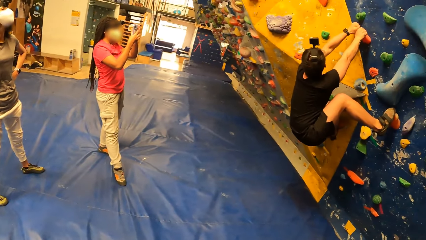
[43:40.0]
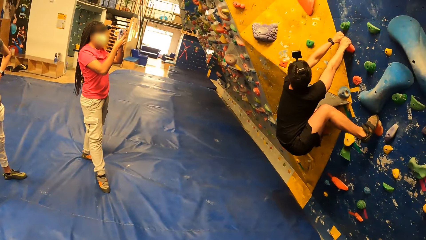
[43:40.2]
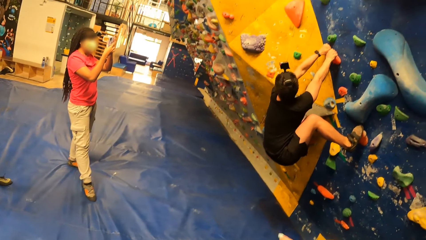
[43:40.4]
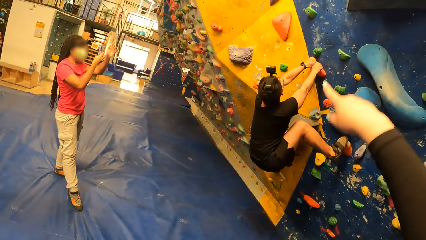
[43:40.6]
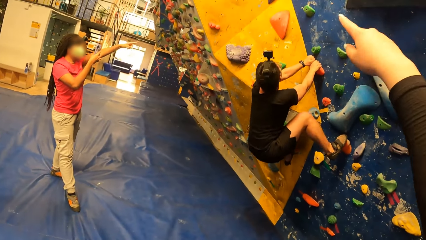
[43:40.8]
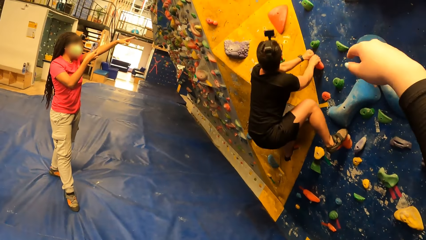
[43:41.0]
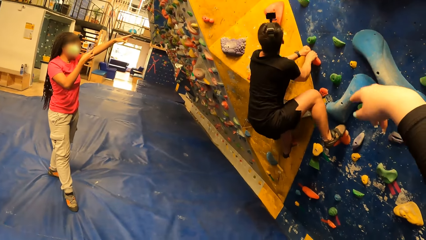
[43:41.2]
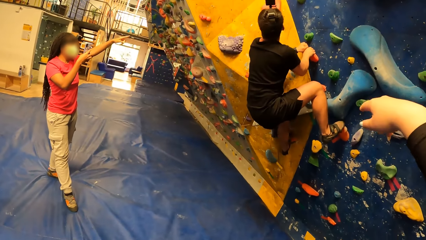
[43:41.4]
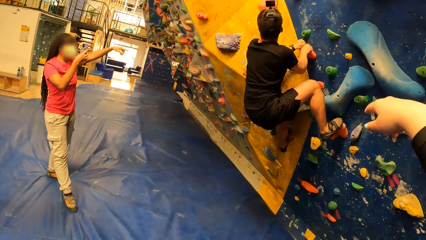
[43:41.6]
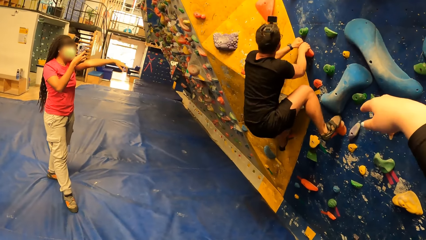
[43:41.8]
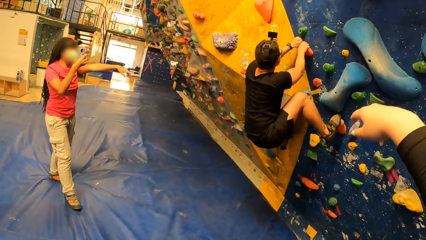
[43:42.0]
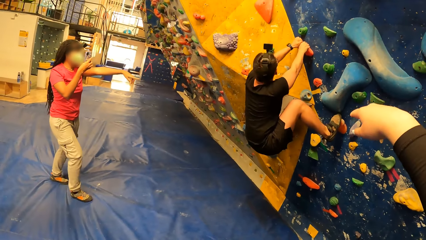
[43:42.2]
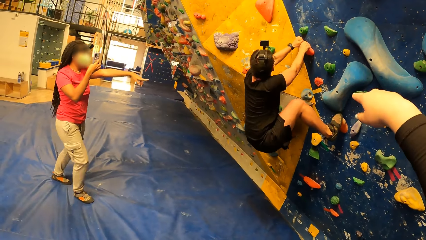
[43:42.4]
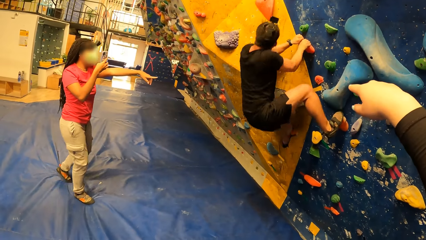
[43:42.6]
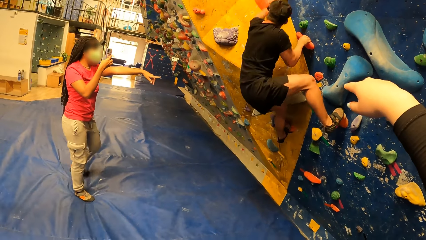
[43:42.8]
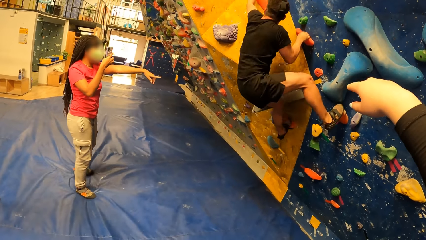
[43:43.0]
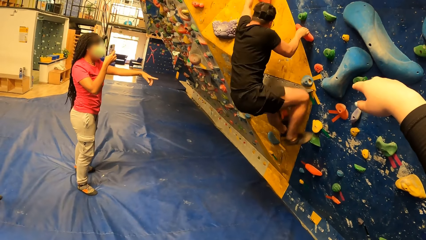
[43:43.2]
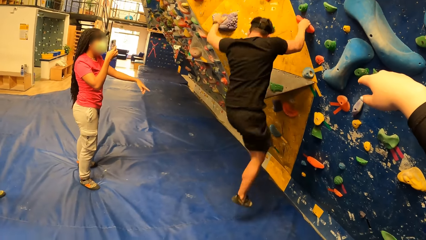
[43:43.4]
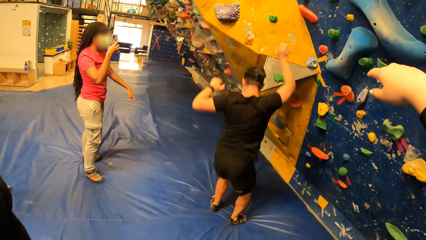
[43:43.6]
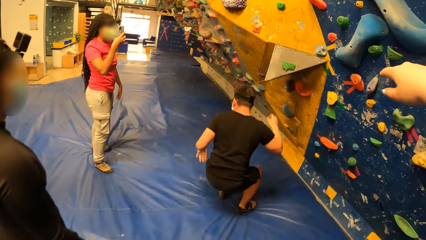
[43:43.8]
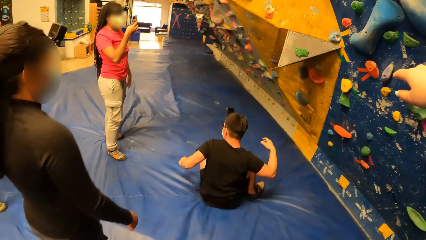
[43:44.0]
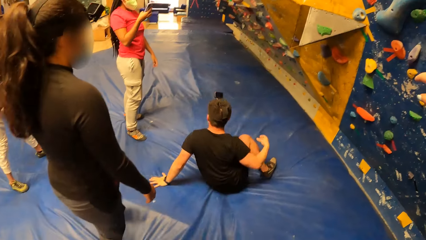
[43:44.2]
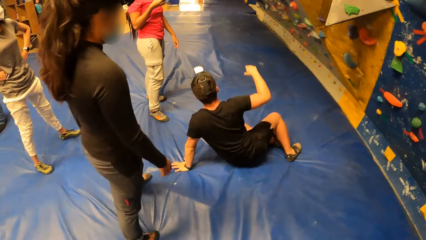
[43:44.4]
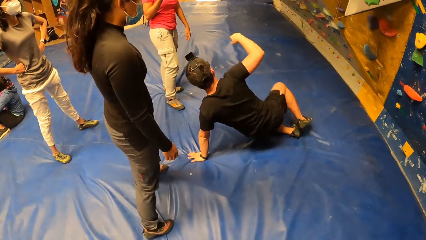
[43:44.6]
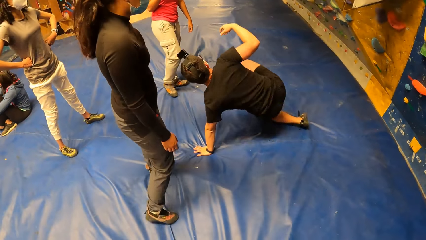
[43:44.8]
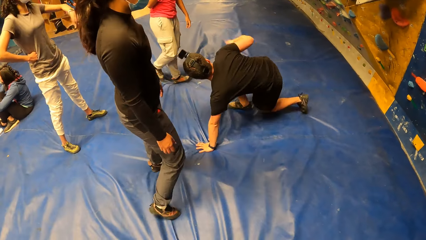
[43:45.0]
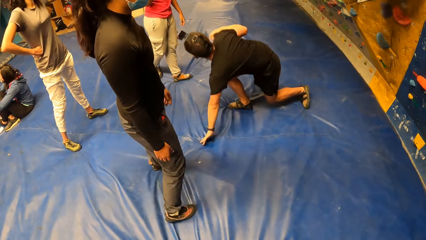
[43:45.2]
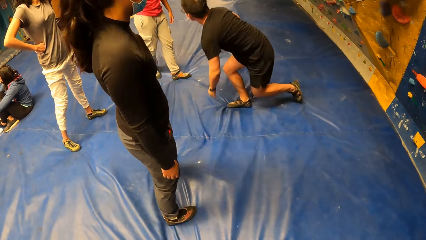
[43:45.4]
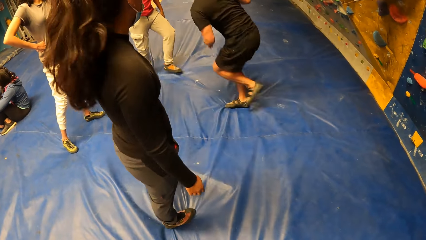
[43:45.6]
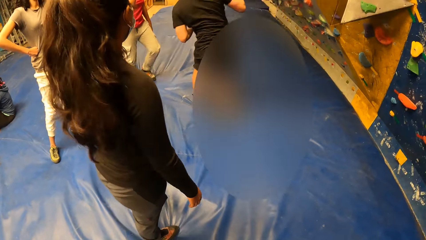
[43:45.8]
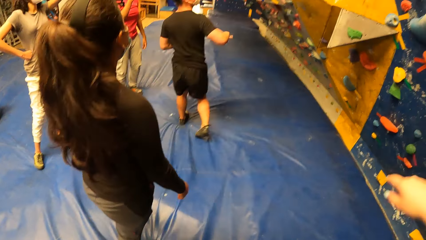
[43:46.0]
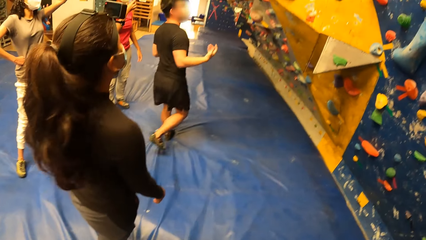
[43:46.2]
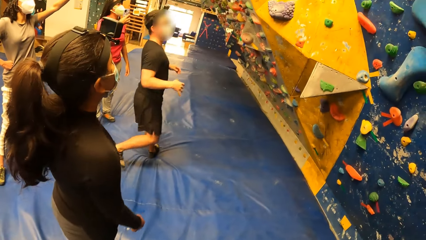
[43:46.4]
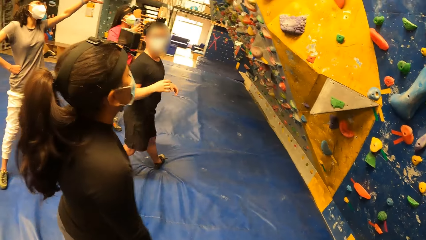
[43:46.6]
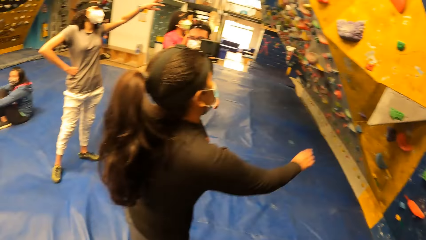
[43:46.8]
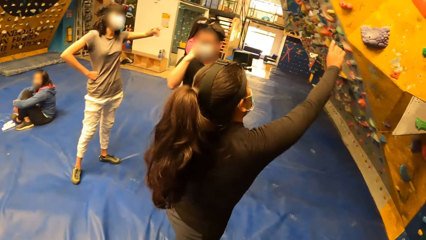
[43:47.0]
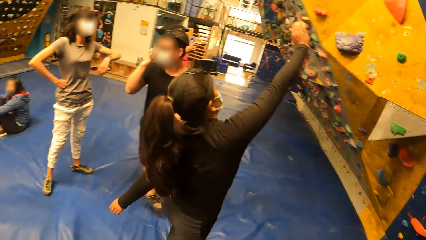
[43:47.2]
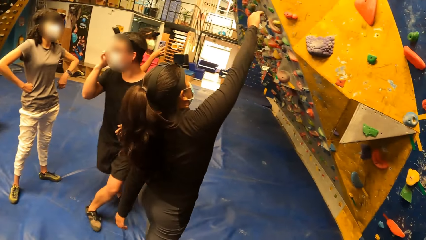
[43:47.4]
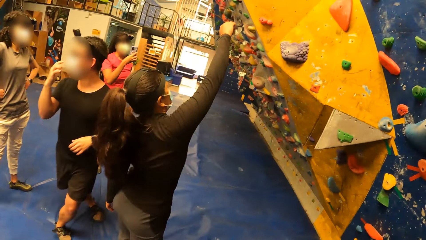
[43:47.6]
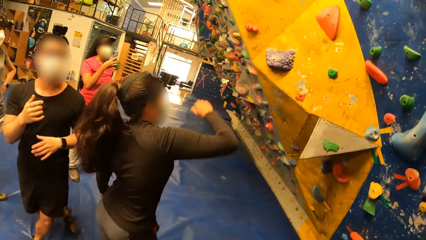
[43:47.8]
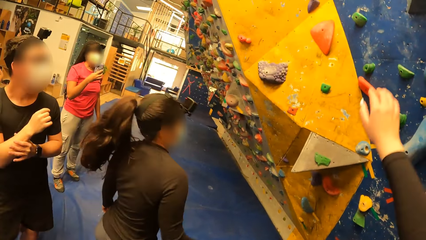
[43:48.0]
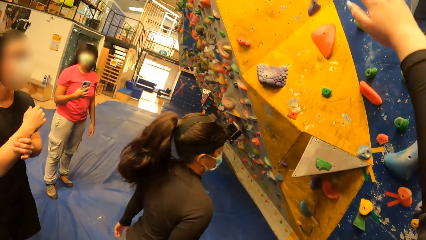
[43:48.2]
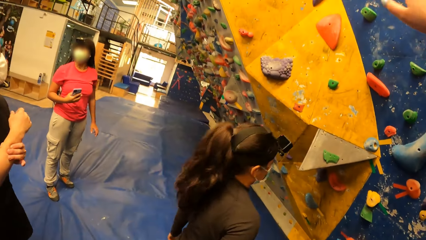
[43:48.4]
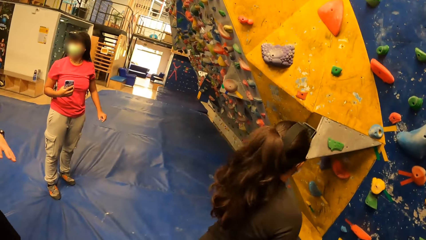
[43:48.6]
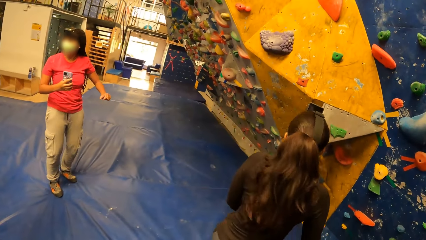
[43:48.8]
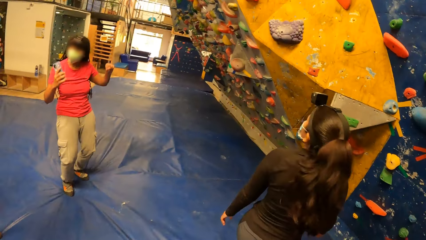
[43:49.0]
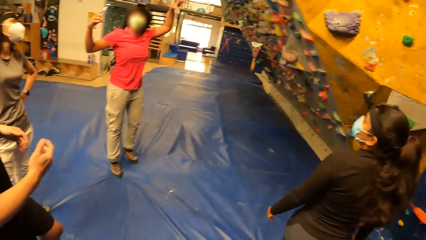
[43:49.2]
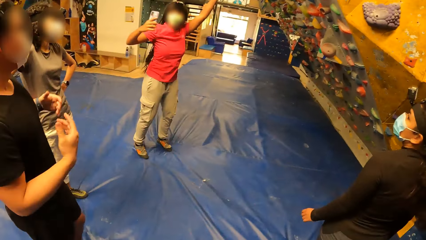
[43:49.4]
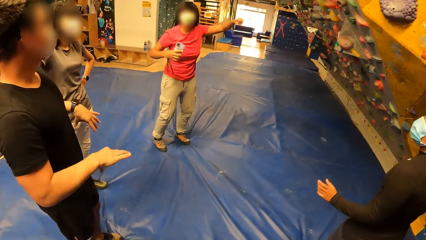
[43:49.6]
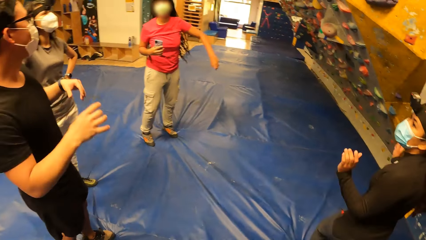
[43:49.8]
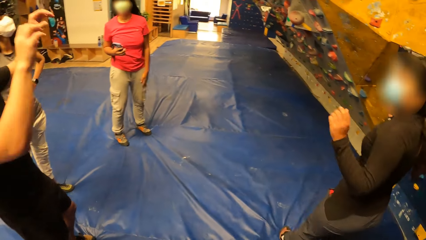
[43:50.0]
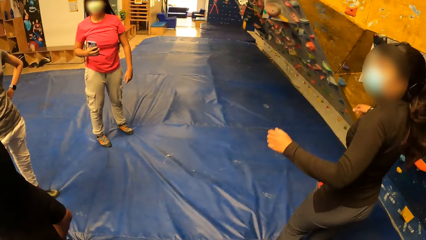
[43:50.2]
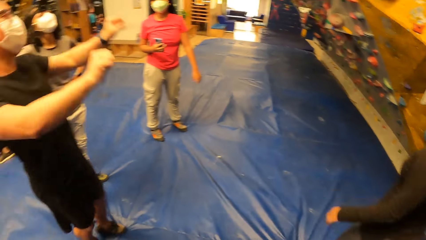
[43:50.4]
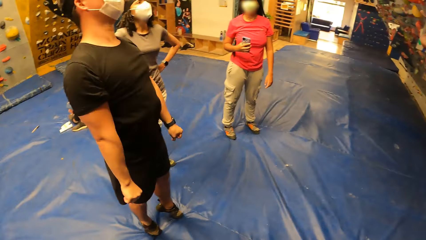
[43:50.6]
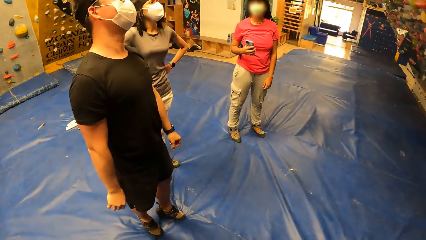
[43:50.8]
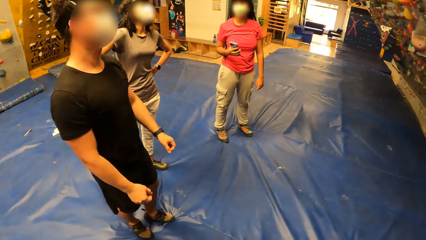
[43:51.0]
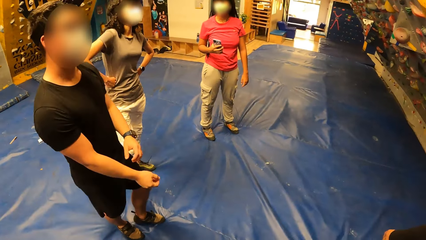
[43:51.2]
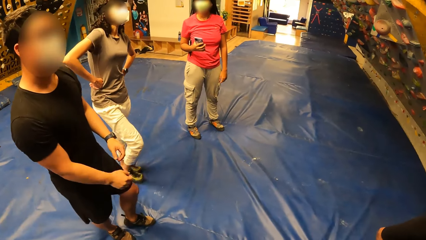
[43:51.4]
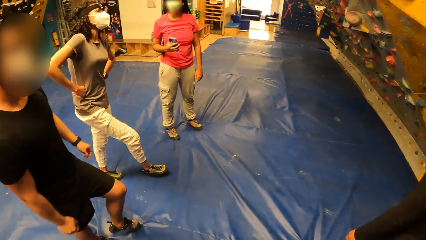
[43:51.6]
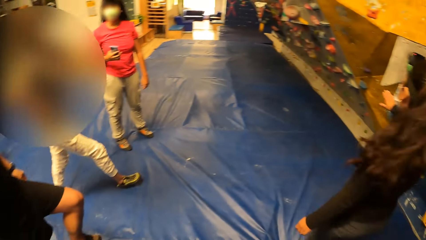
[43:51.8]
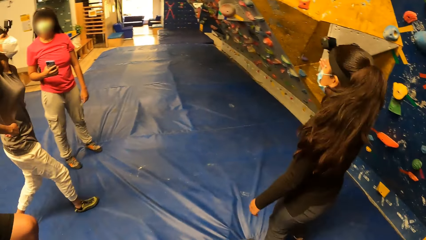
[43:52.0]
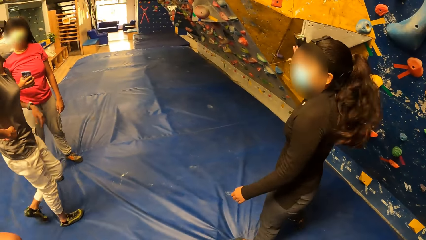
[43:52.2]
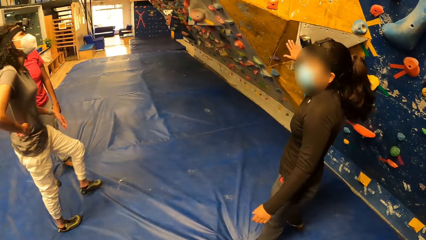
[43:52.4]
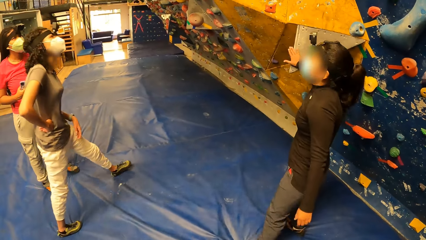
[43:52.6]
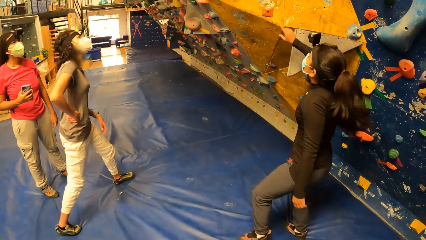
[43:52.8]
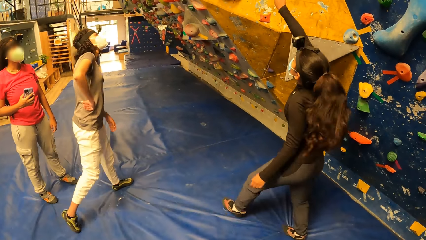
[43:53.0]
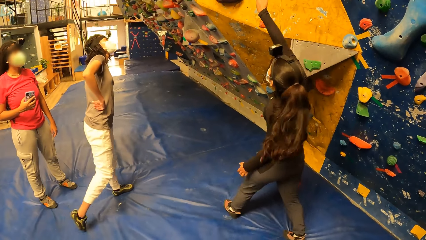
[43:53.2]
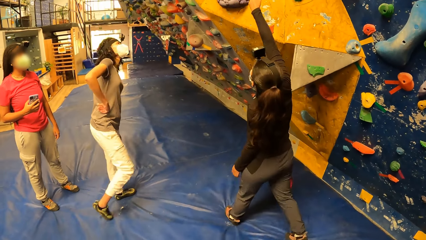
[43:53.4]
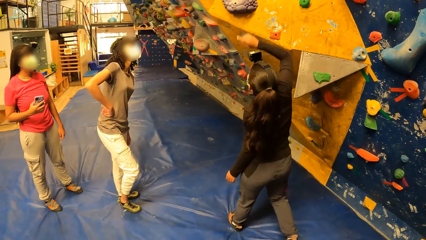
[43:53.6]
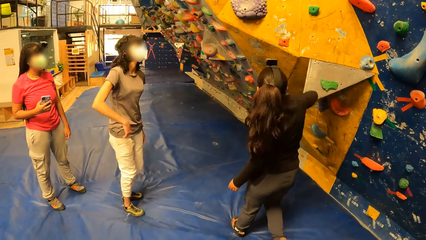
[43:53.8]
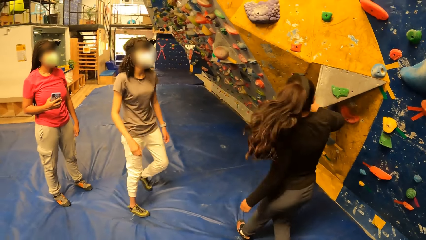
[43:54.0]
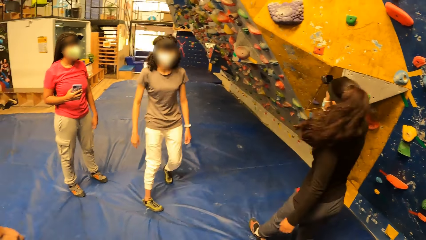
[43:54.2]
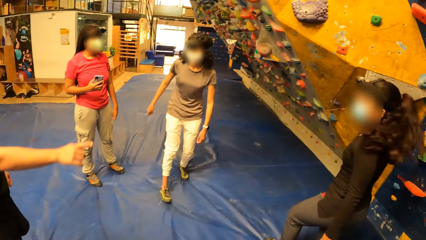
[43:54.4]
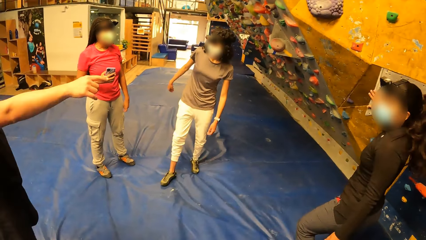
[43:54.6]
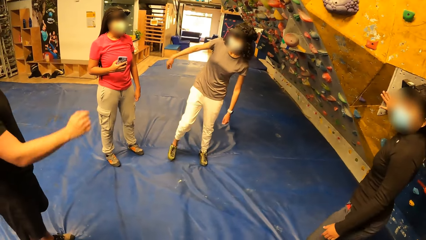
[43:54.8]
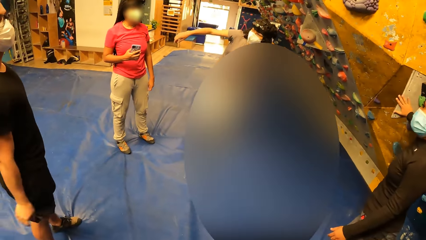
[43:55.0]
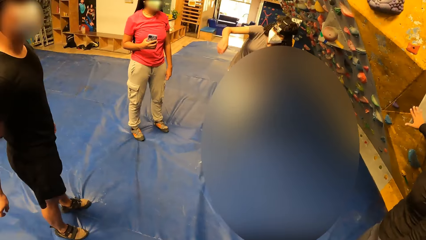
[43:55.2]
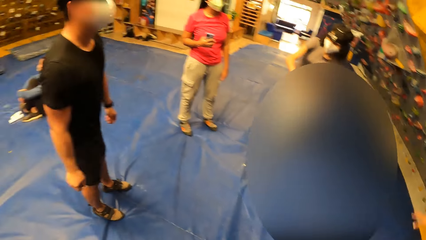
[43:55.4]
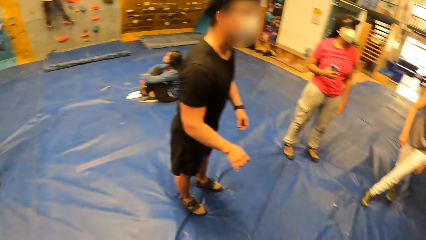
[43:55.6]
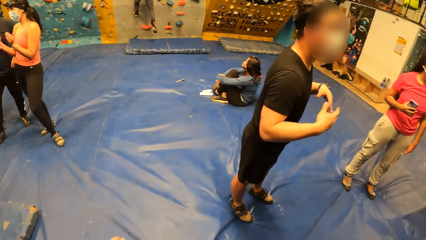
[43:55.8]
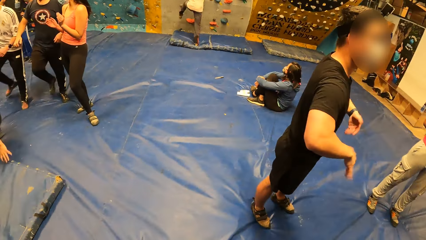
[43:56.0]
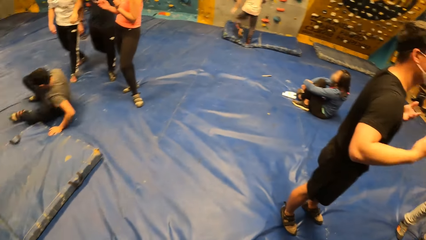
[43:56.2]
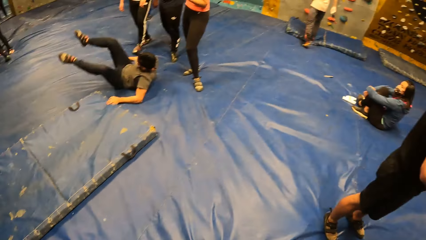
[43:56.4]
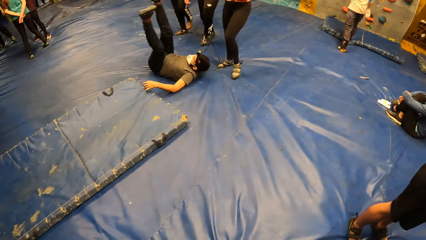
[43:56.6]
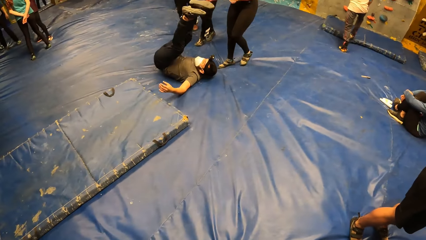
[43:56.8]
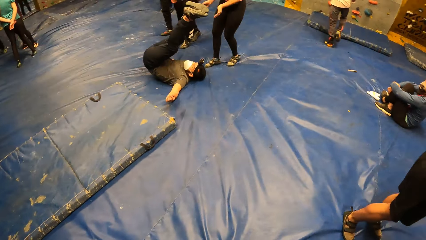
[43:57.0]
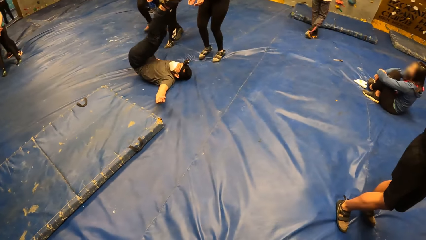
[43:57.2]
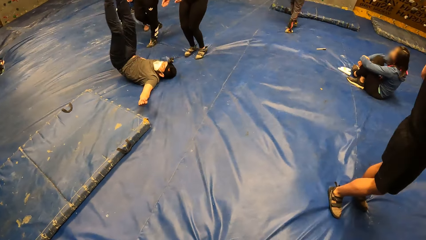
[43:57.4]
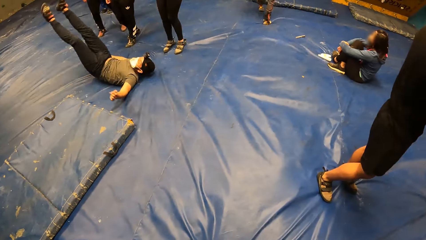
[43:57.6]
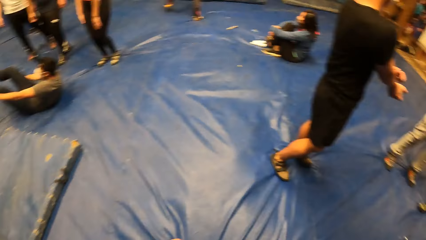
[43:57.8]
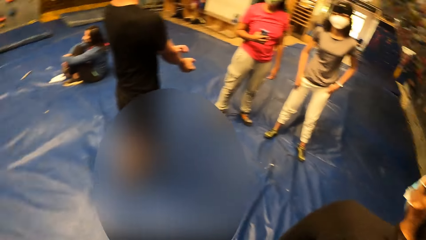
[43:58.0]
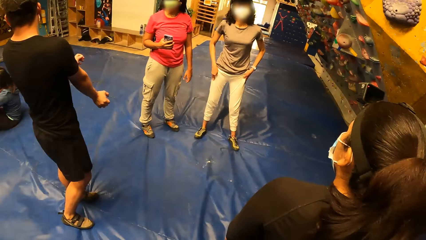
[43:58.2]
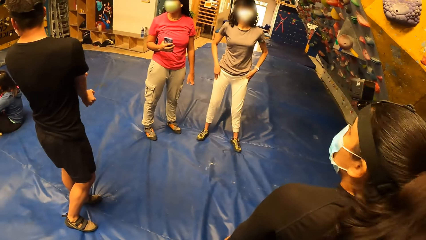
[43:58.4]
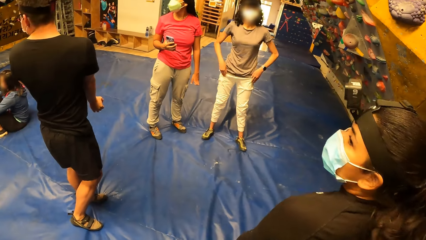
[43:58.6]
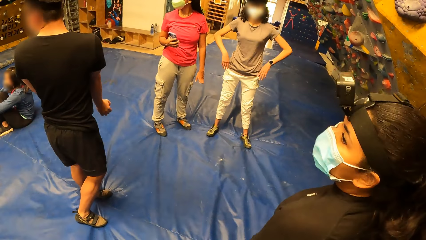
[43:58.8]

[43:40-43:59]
A girl looks at a man. The camera wearer directs the man with her right hand. Another girl takes a camera. The man falls off the wall. A third girl walks around. A woman raises her right hand towards the wall. The second girl takes a photo. The third girl jumps. The woman points at the wall. The third girl jumps again. The man shakes hands.
